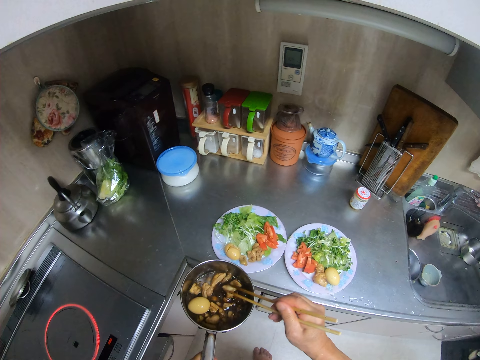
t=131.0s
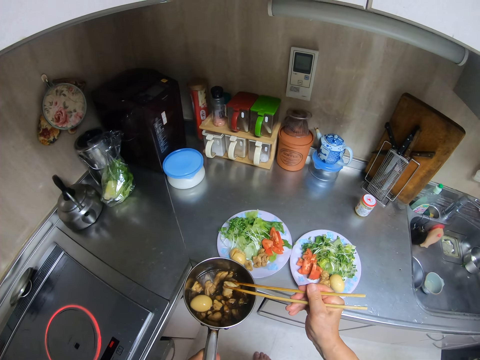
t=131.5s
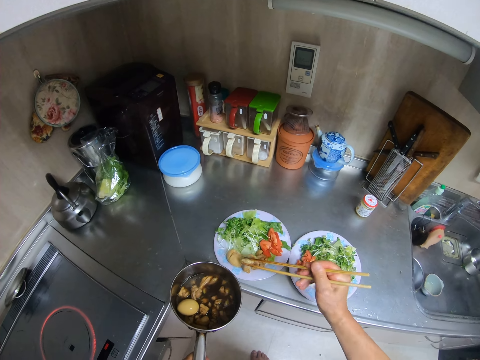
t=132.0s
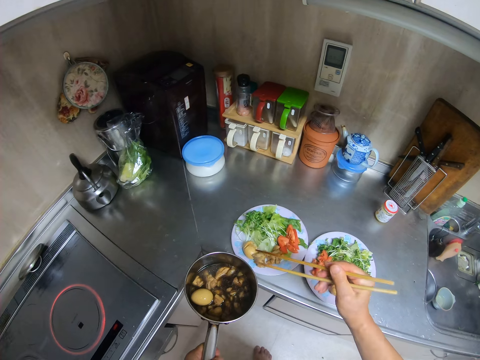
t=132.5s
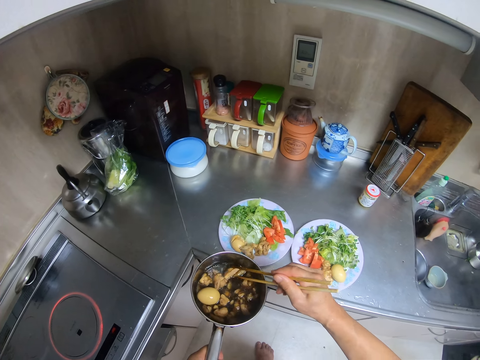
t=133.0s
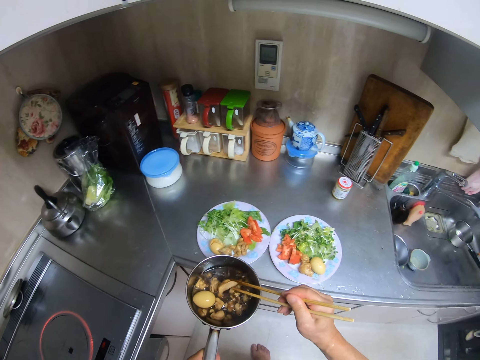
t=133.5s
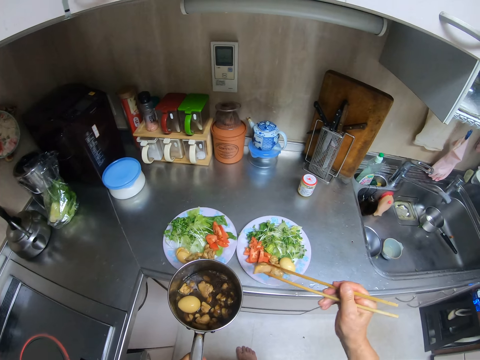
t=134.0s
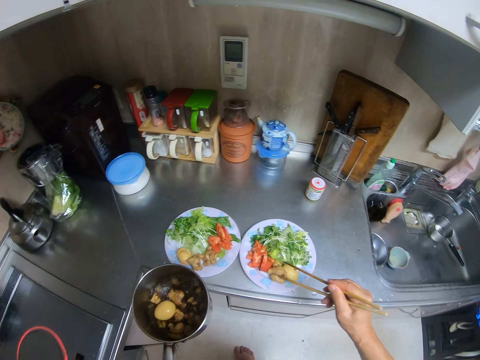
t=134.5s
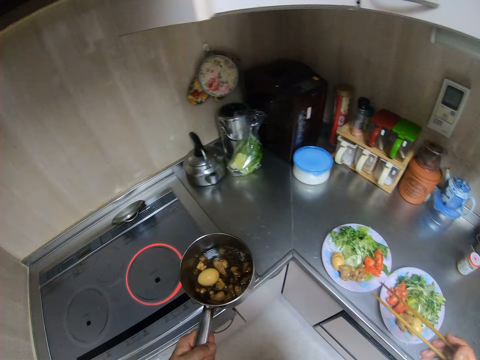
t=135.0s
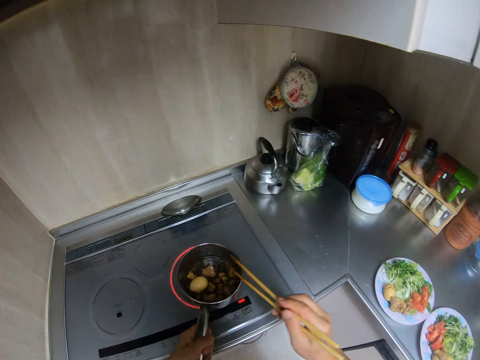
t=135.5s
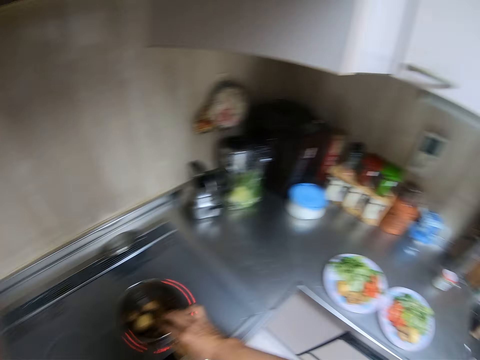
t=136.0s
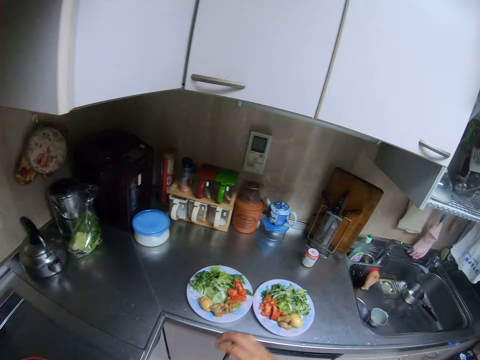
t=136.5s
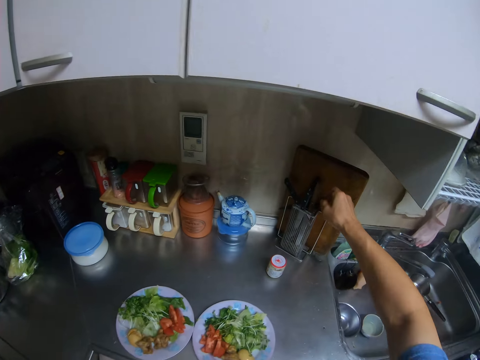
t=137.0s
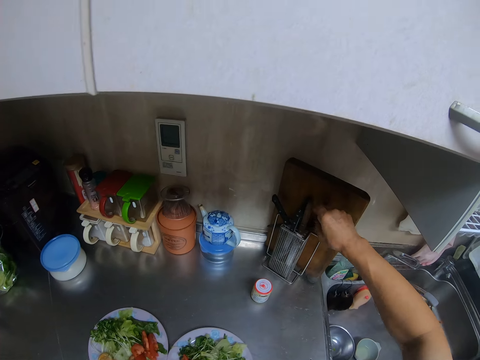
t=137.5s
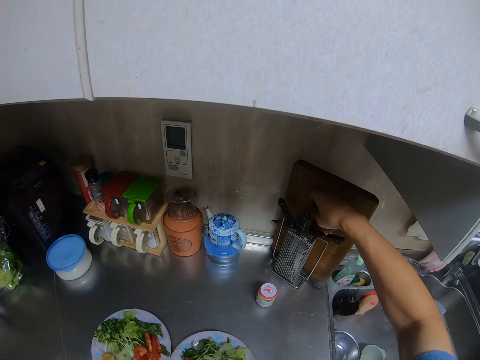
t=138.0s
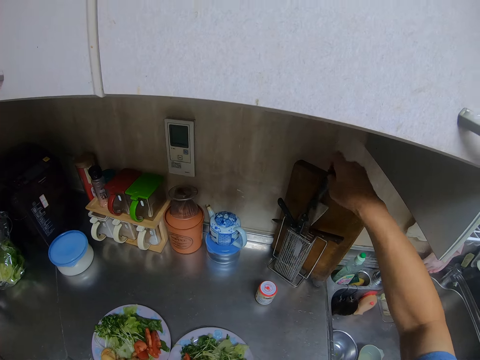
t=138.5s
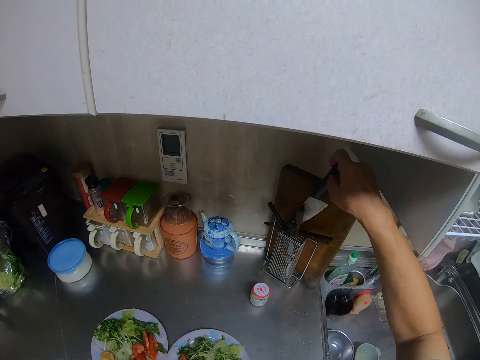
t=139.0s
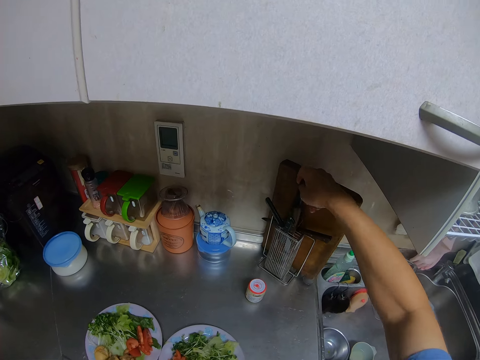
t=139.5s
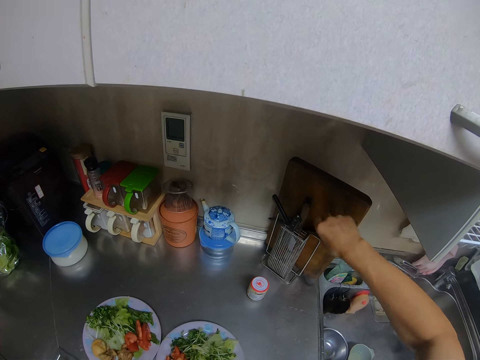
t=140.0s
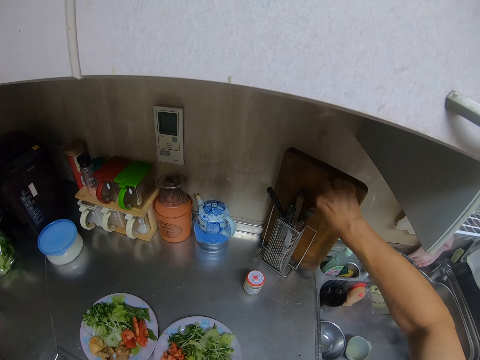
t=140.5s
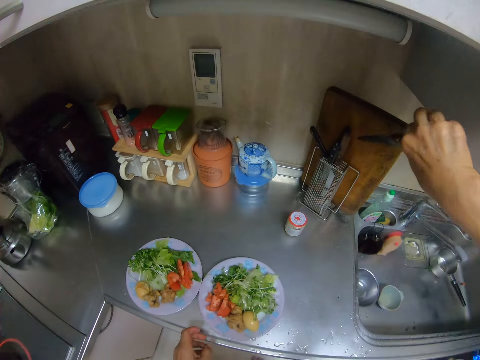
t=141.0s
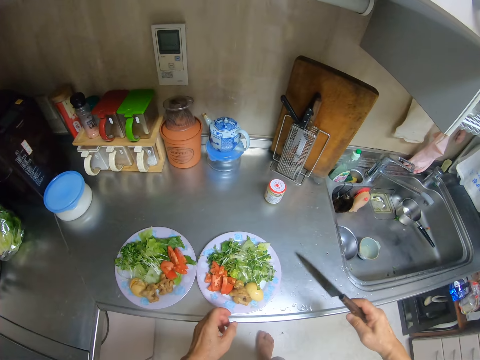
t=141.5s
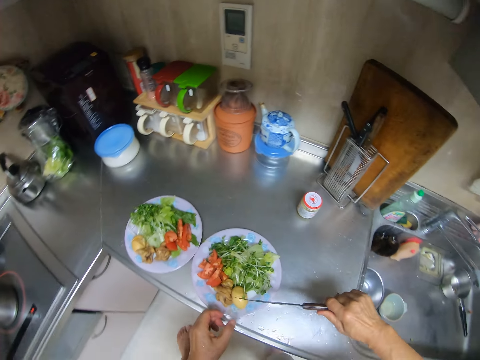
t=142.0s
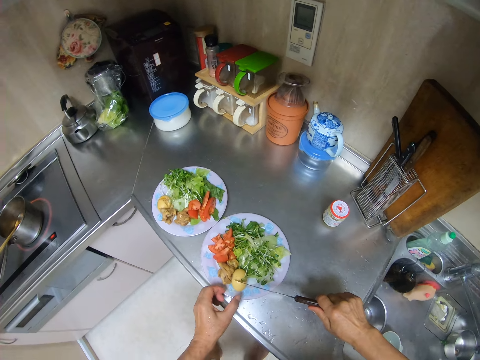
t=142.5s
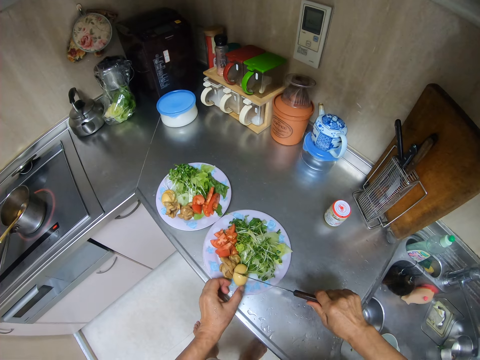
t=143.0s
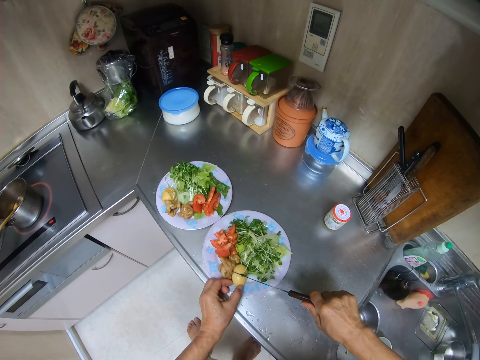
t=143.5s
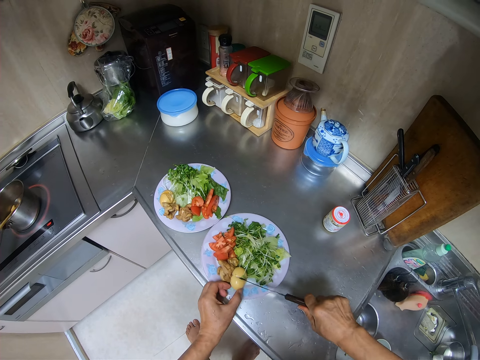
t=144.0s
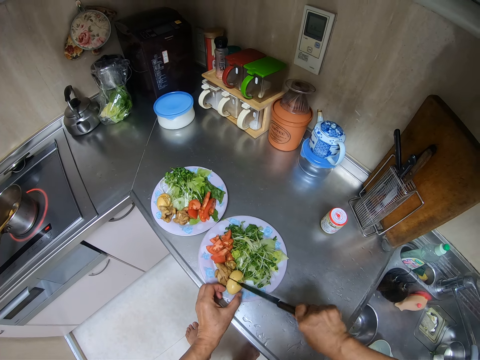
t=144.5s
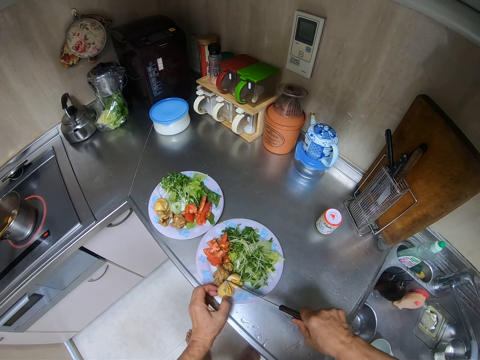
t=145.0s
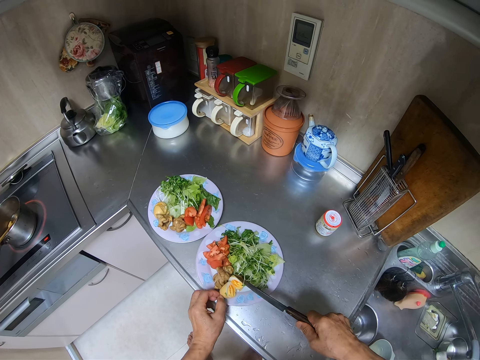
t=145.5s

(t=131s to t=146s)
The camera wearer puts the meat in a plate. They take some meat from the pot with the chopsticks. They put the meat in the plate. They drop the pot on the electric cooker and drop the chopsticks in the pot. They walk away from the cooker. They pick up a knife from the knife stand. They put the knife back into the knife stand. They remove another knife from the knife stand. They cut the egg in the plate with the knife.

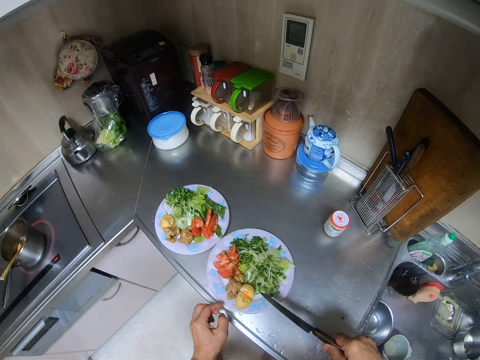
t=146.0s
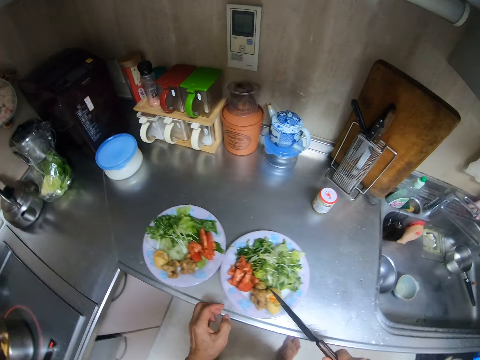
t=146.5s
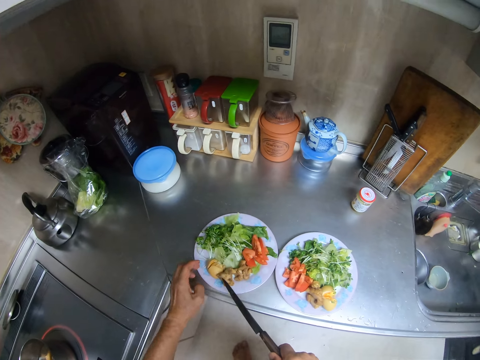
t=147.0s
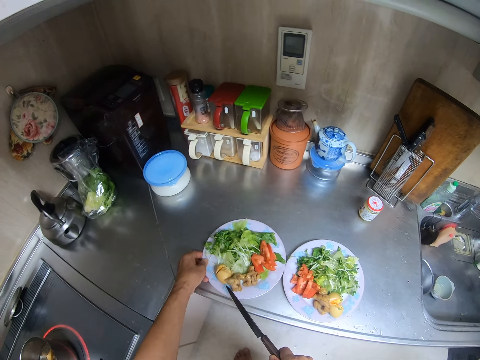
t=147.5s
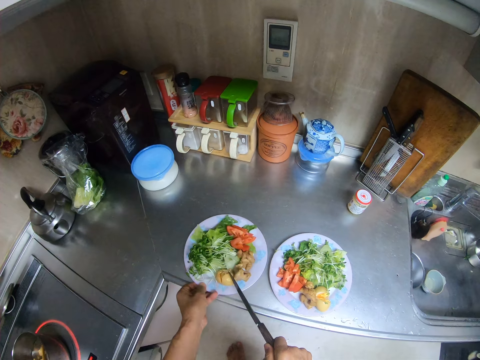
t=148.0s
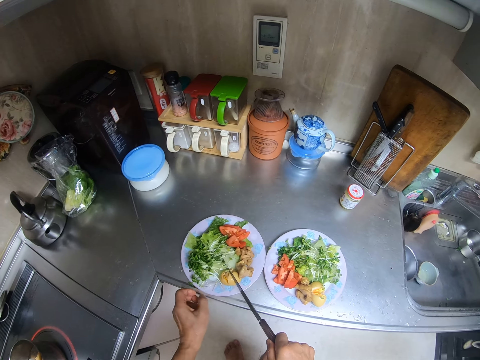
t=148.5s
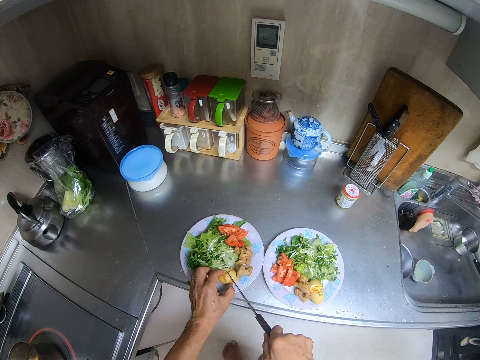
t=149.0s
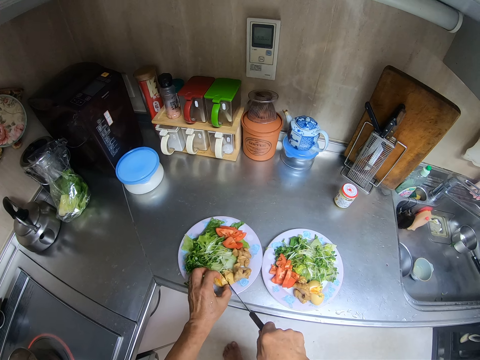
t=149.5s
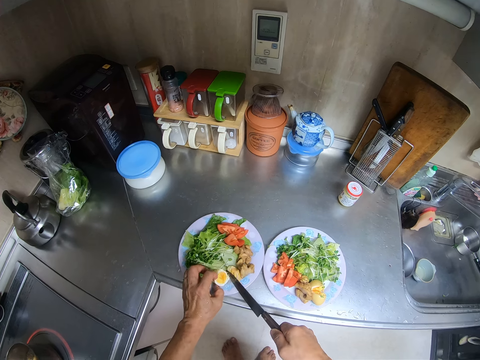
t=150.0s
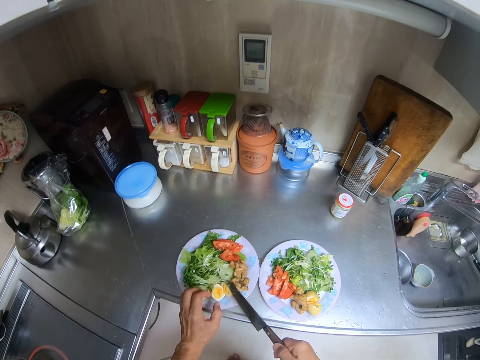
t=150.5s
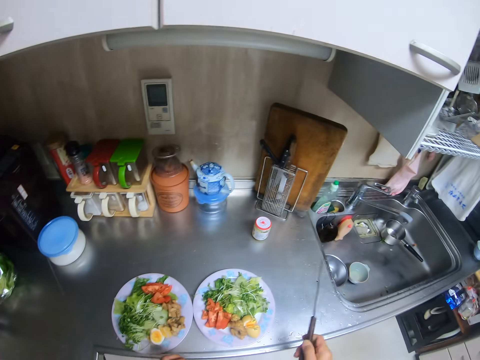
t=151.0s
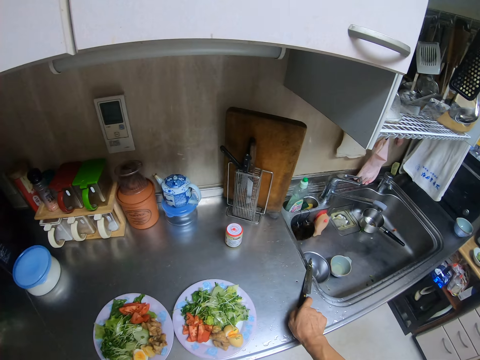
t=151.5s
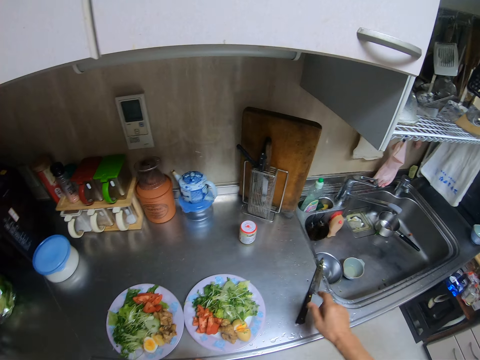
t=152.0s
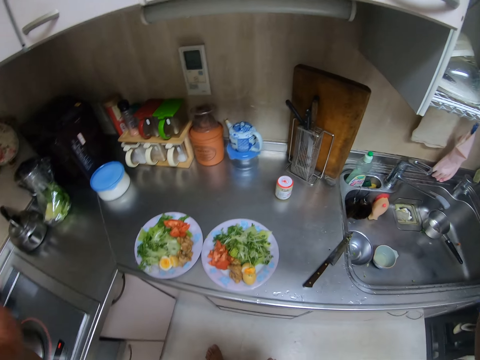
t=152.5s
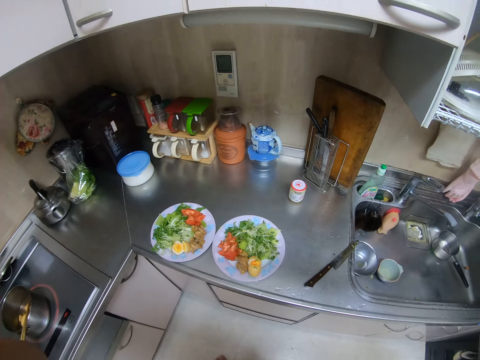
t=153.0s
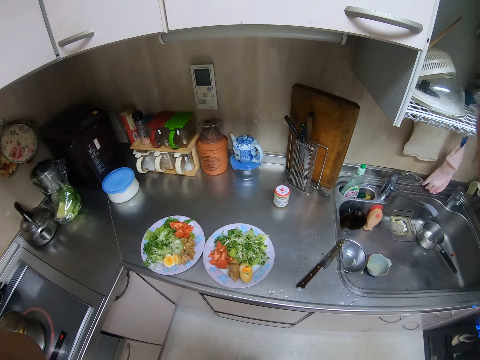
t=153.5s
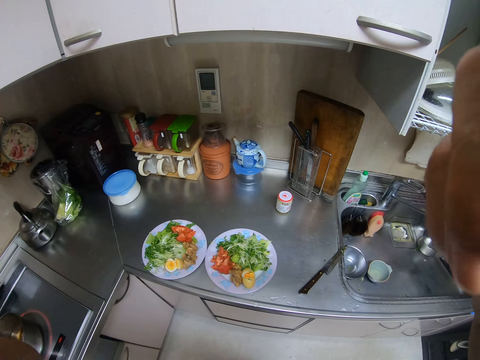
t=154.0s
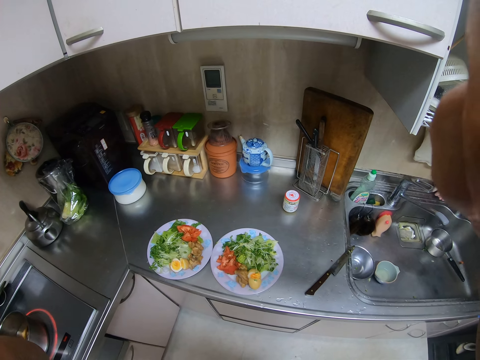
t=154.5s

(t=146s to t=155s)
The camera wearer rotates the plate. He cuts another egg in the plate with the knife. He drops the knife on the kitchen cabinet. He lifts his hands. He touches the camera.
